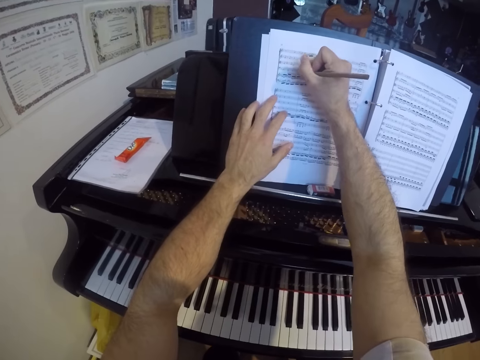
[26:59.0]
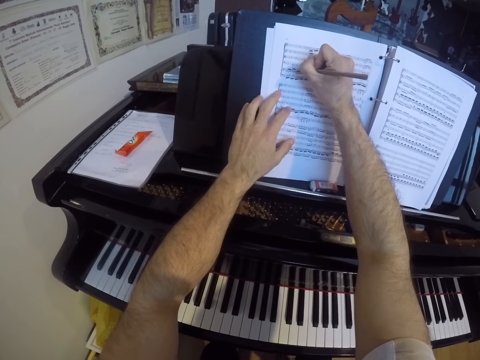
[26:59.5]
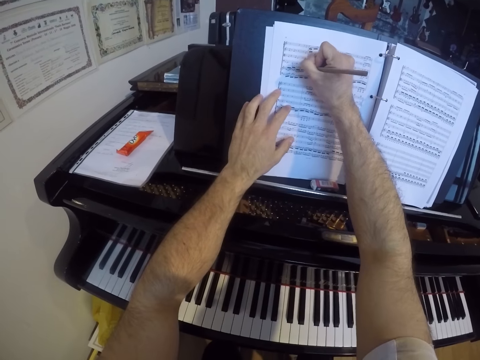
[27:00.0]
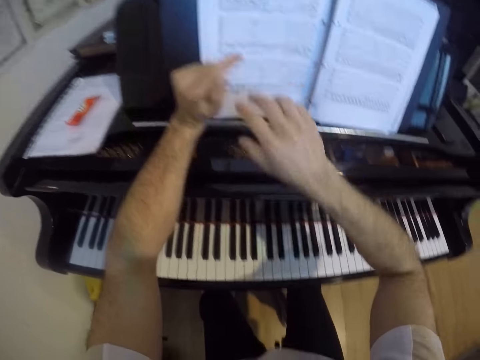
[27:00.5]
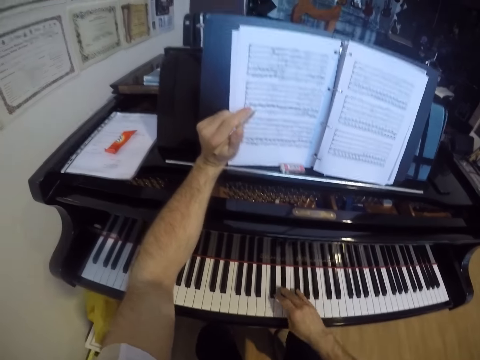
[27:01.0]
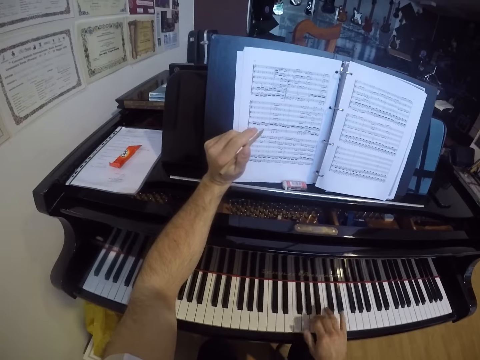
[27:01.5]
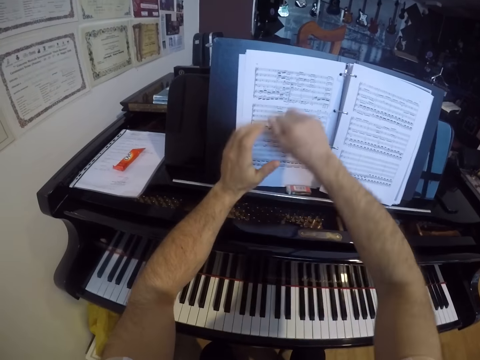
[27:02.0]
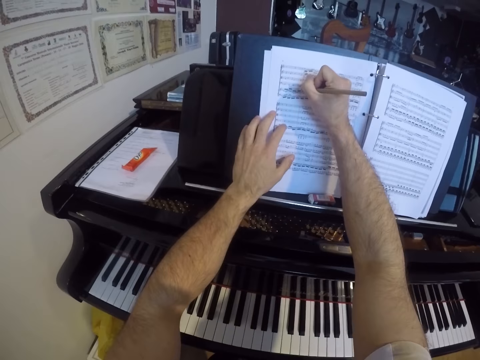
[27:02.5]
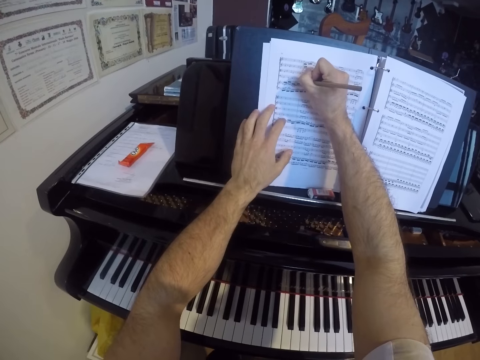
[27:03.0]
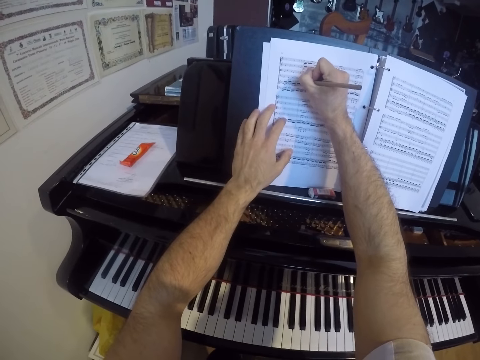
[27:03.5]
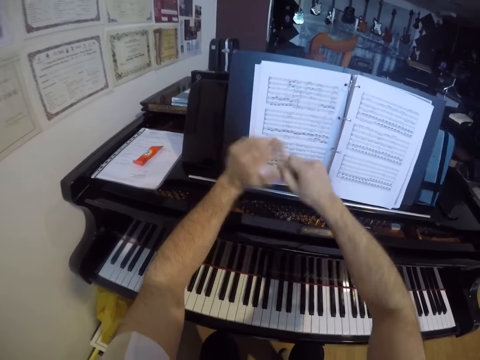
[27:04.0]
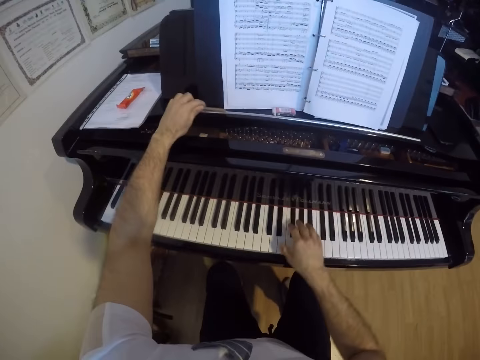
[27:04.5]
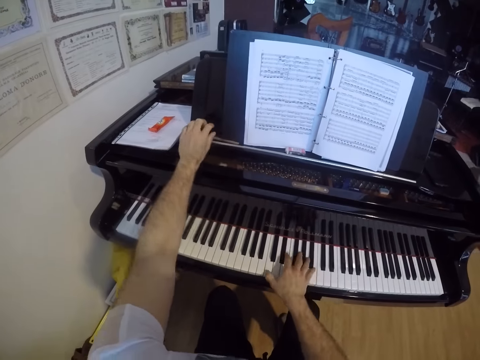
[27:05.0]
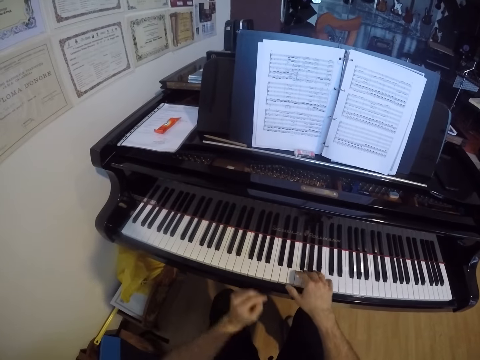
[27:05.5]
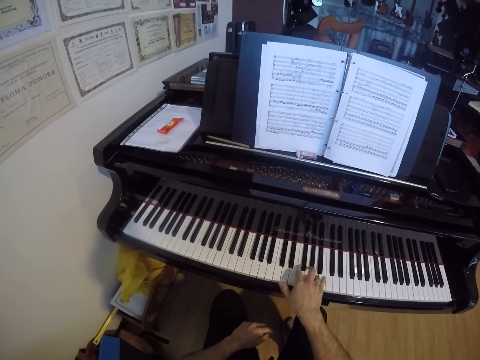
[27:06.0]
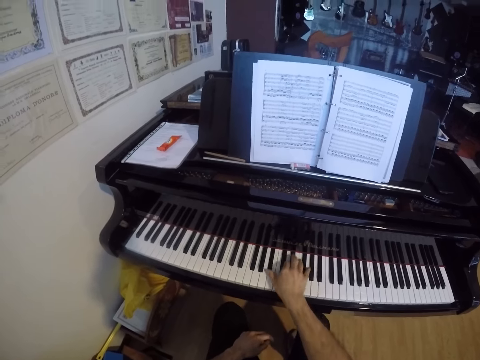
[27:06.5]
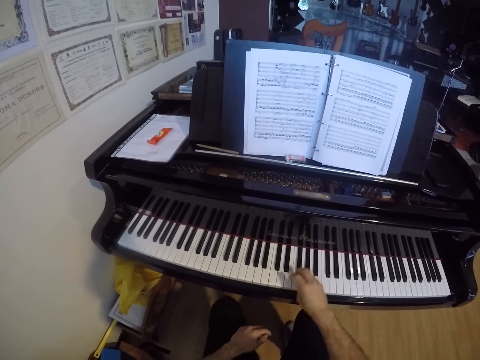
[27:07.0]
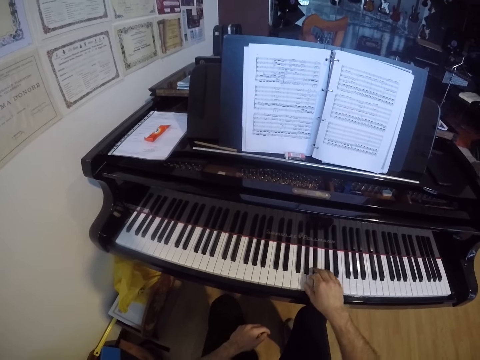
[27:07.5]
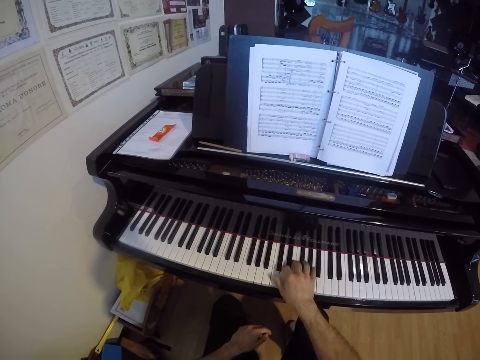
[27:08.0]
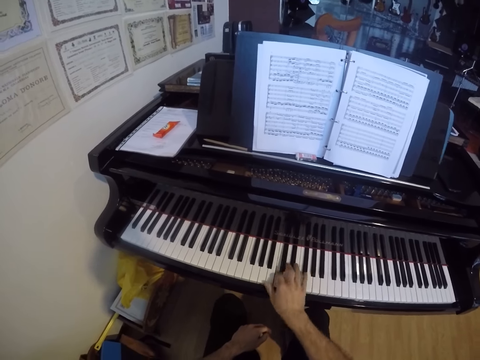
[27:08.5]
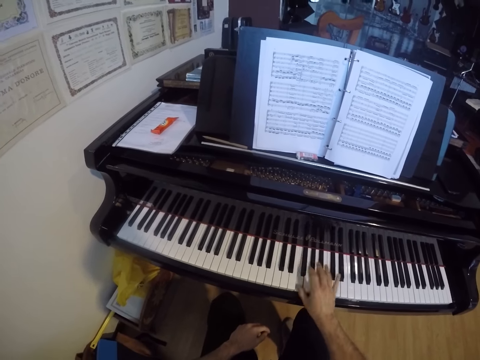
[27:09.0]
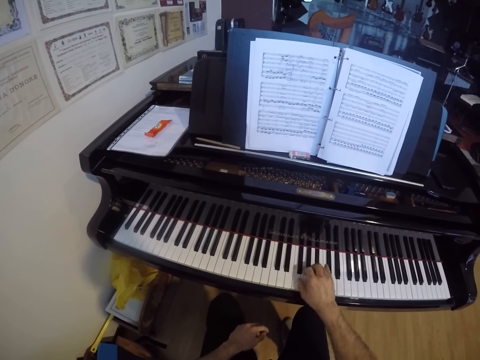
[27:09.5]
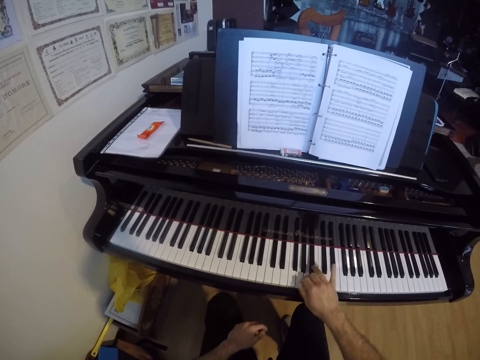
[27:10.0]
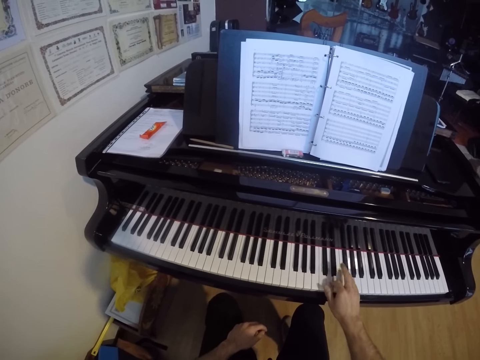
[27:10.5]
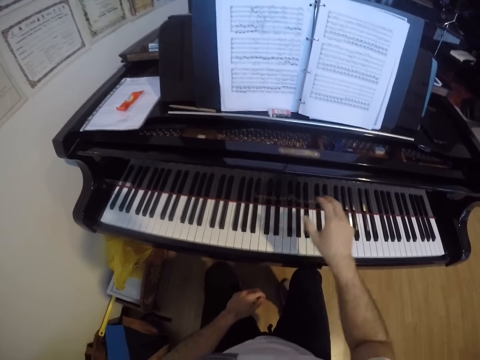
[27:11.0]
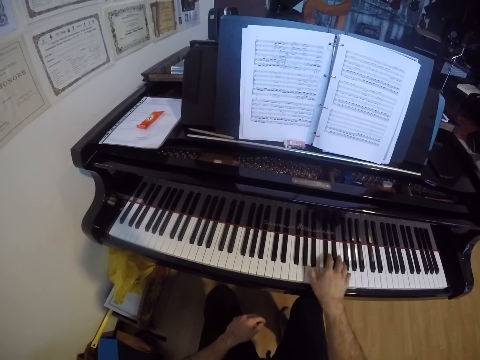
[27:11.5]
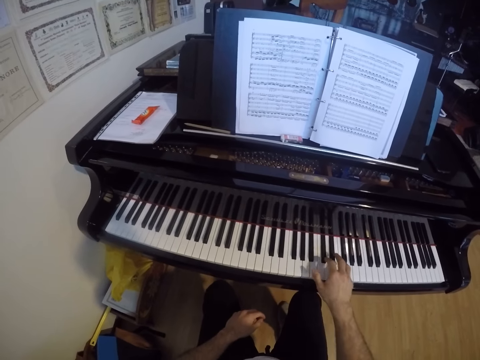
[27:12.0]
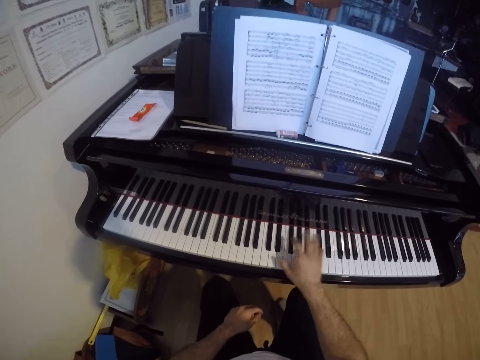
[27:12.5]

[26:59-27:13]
The camera wearer writes in the music sheet with the pen in his right hand. He passes the pen to his left hand. He plays the piano with his right hand. He passes the pen to his right hand. He writes in the music sheet with the pen in his right hand. He passes the pen to his left hand. He drops the pen on the top of the piano with his left hand. He plays the piano with his right hand. He plays the piano.

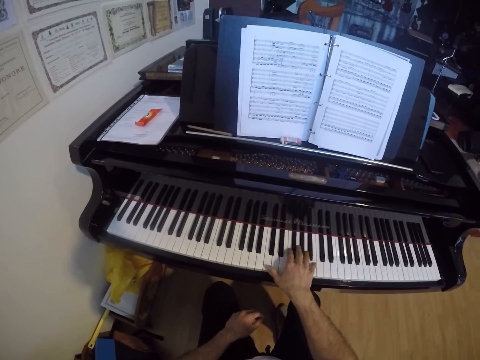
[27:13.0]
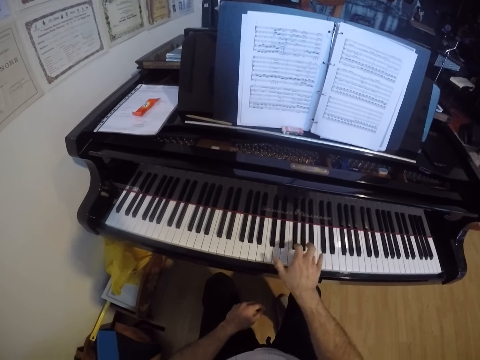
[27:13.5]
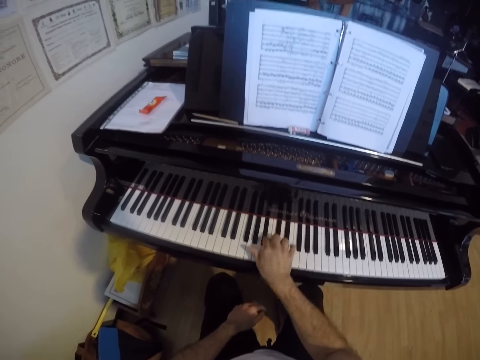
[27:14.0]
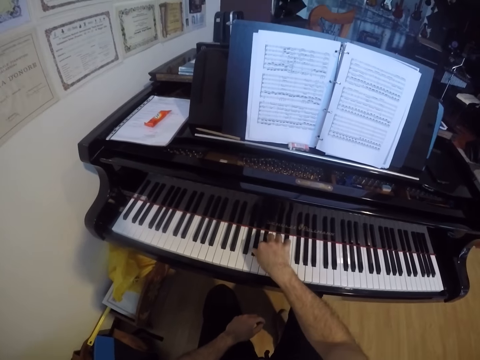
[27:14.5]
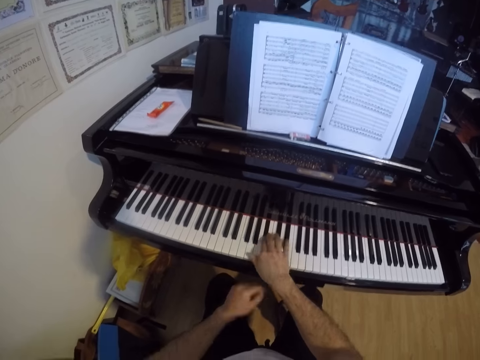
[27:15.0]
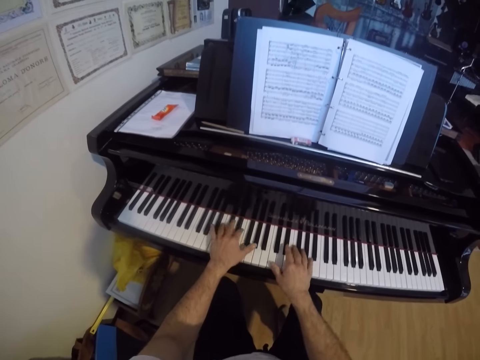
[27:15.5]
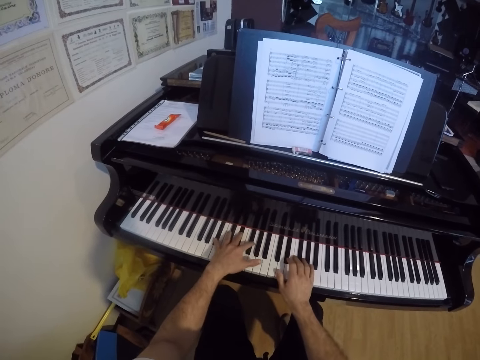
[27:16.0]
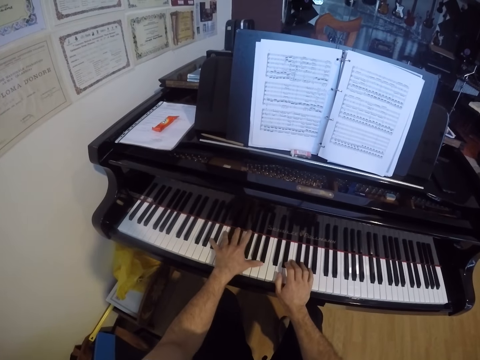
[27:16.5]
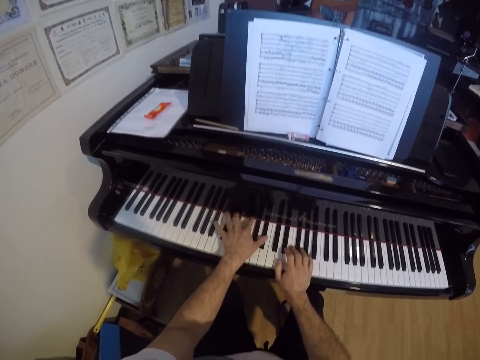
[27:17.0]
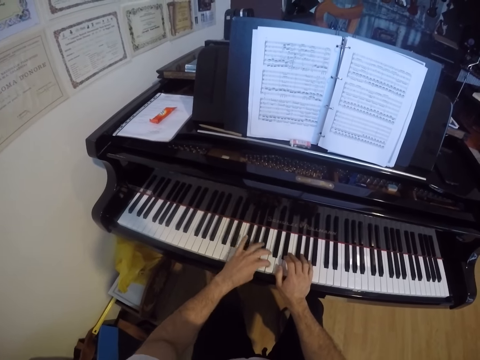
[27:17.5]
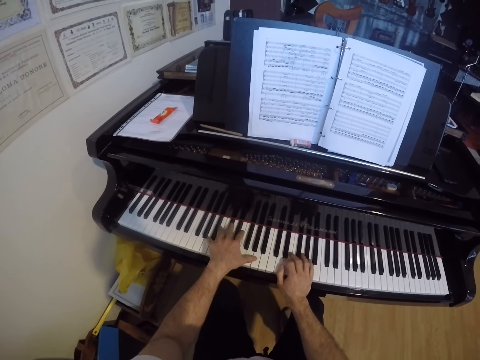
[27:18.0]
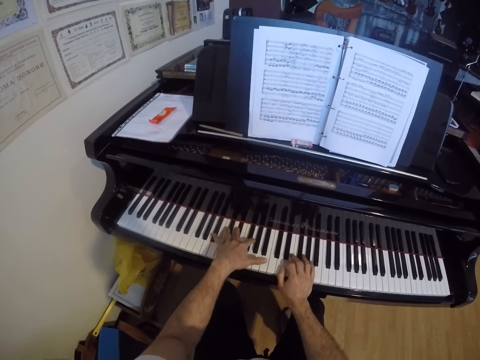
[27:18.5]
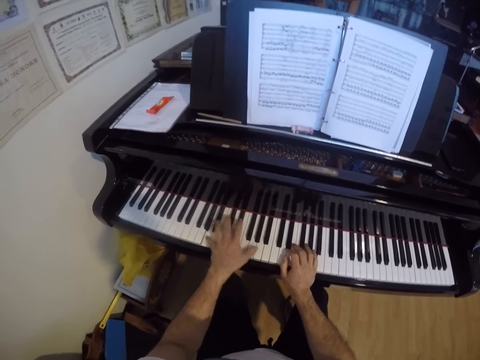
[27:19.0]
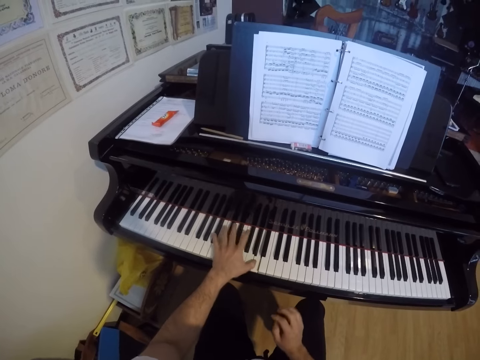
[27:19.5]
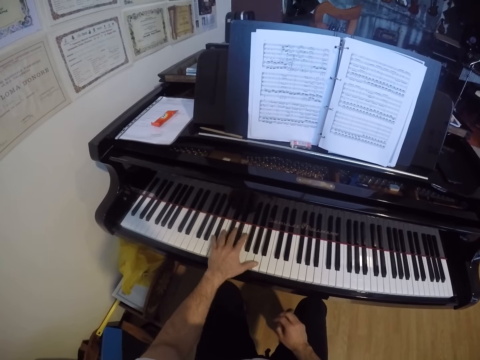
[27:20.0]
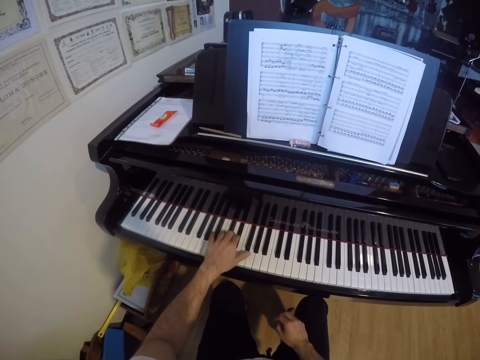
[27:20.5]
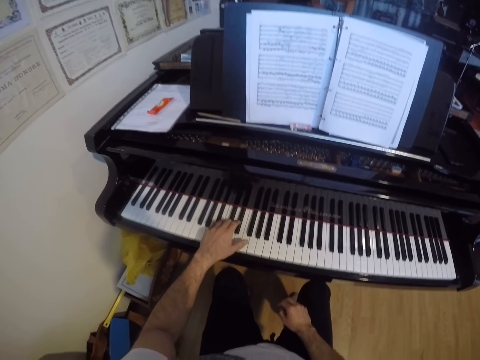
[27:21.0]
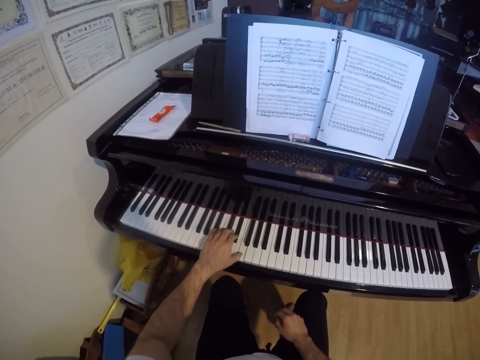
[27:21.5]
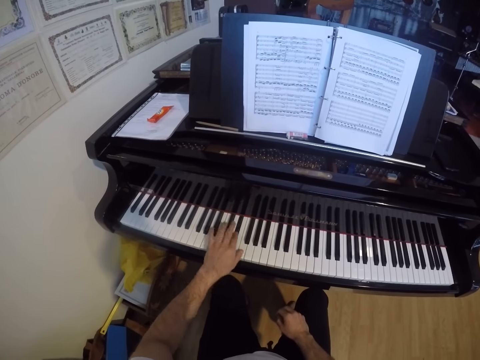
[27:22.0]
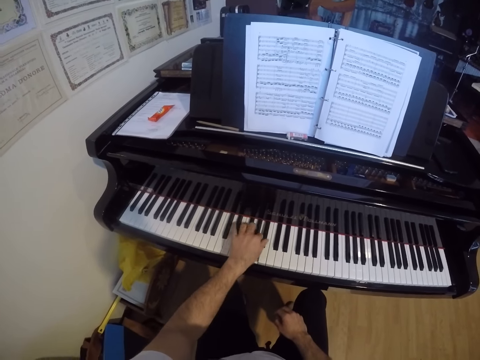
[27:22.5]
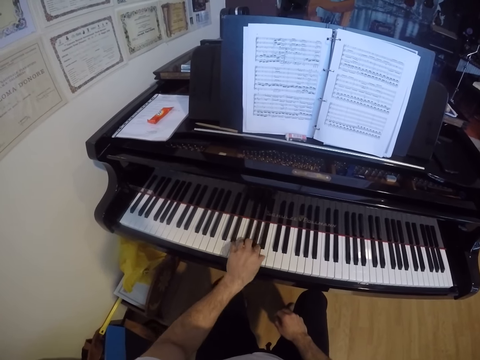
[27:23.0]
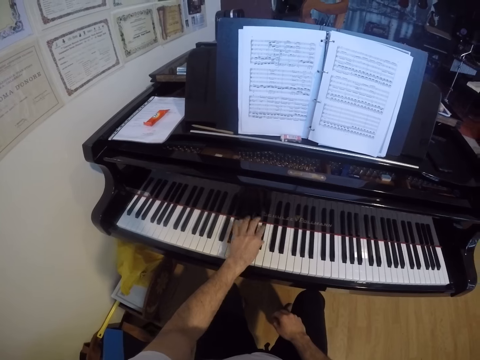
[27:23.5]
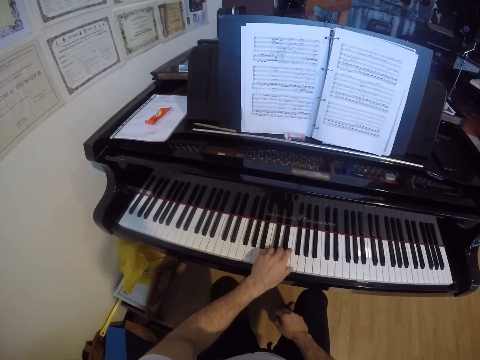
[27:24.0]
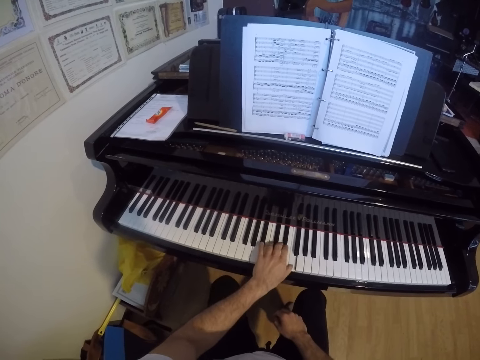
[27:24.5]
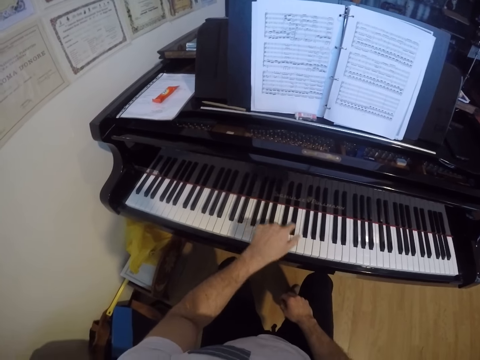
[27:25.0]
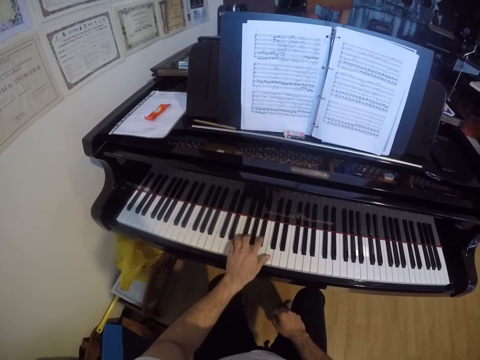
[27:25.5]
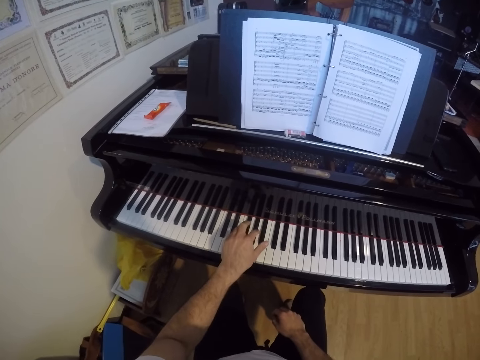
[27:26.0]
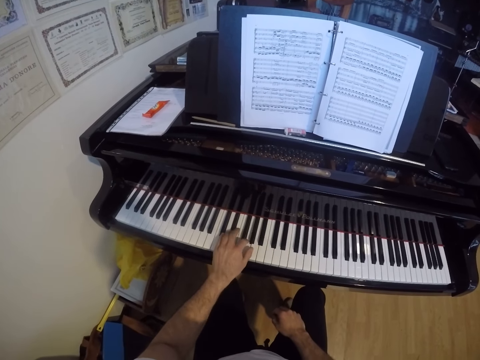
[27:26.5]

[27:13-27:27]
The camera wearer plays the keys on the keyboard of the grand piano with both hands. He places his left hand on the keyboard. He plays the keys on the keyboard of the grand piano with his left hand. He removes his right hand from the keyboard. He places his right hand on his right lap.
